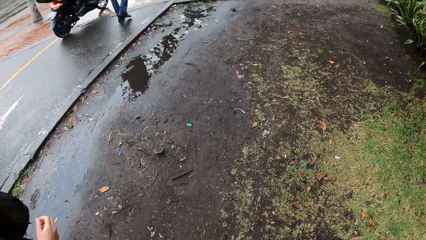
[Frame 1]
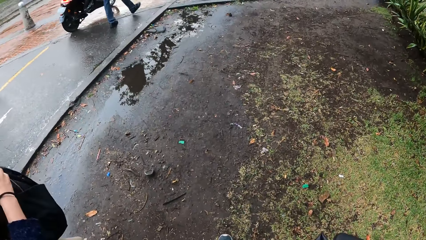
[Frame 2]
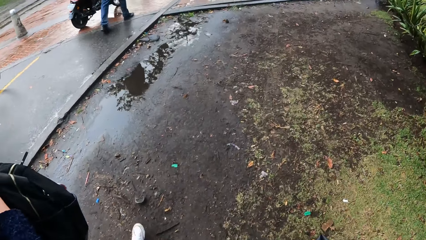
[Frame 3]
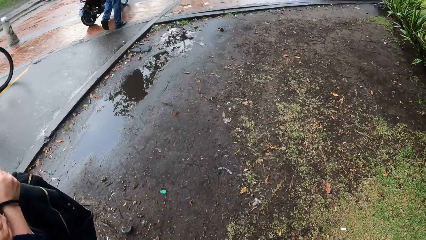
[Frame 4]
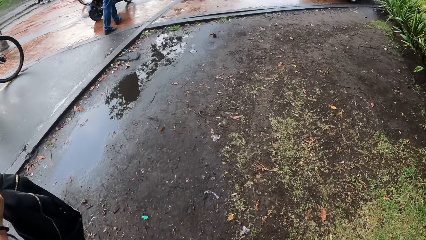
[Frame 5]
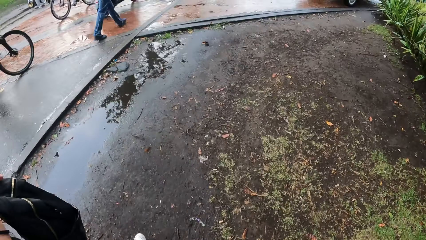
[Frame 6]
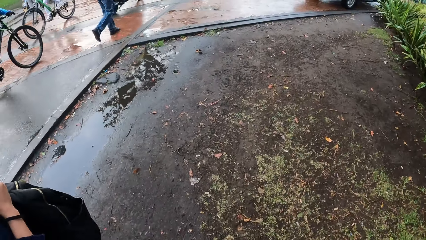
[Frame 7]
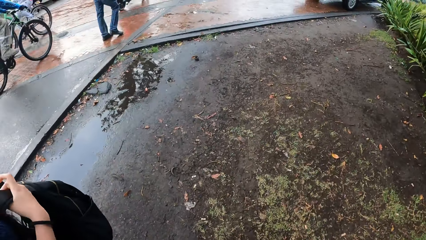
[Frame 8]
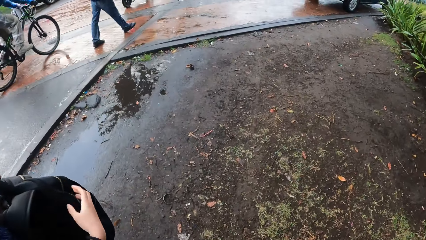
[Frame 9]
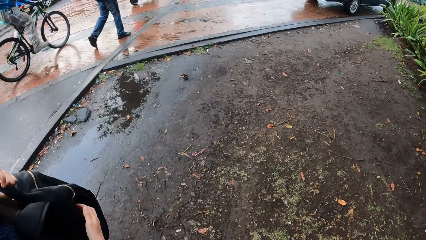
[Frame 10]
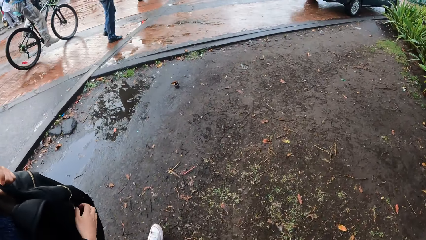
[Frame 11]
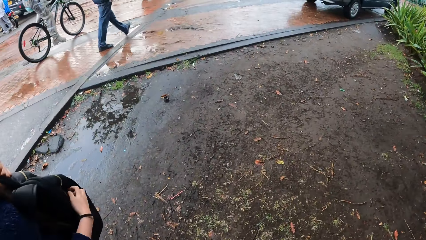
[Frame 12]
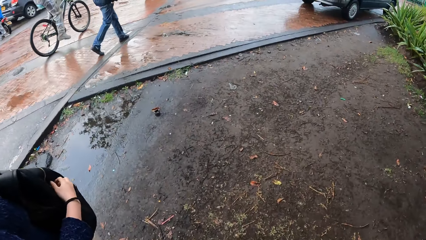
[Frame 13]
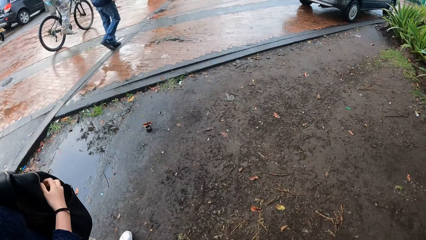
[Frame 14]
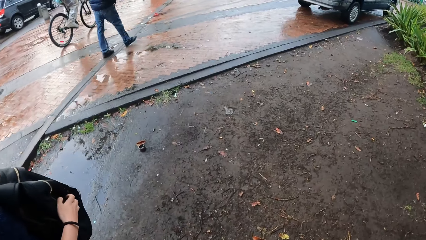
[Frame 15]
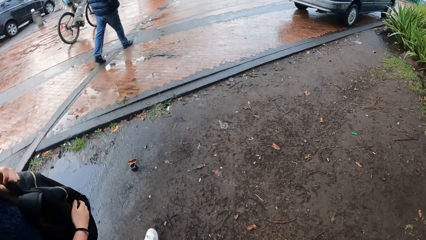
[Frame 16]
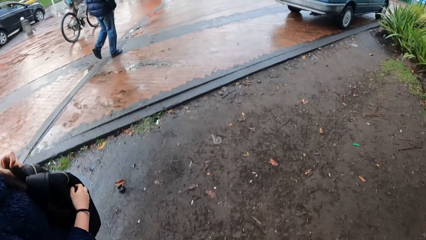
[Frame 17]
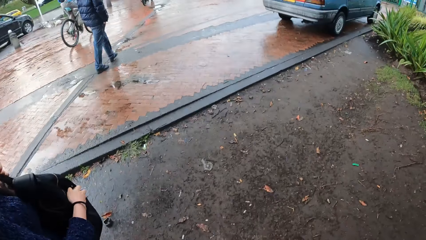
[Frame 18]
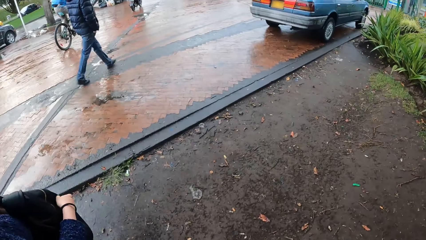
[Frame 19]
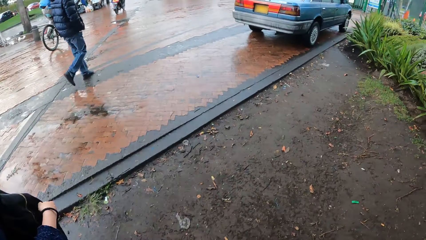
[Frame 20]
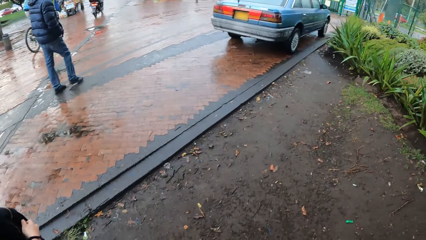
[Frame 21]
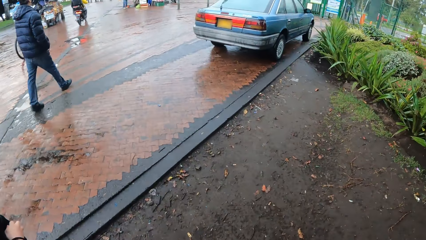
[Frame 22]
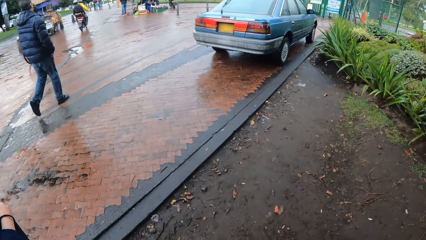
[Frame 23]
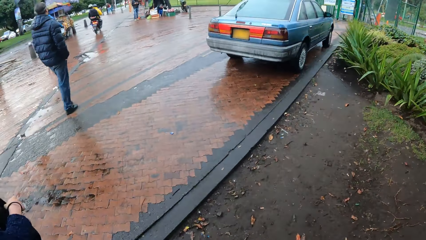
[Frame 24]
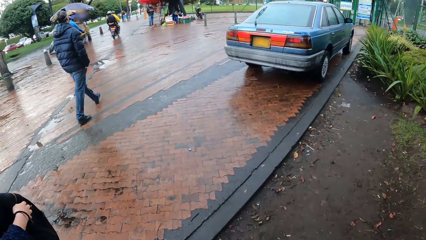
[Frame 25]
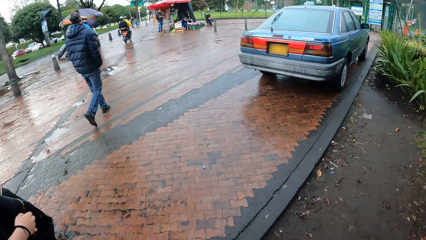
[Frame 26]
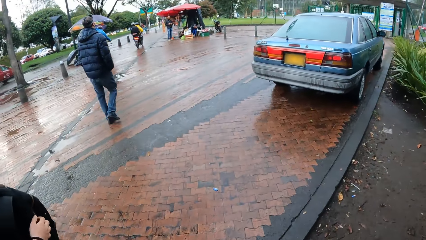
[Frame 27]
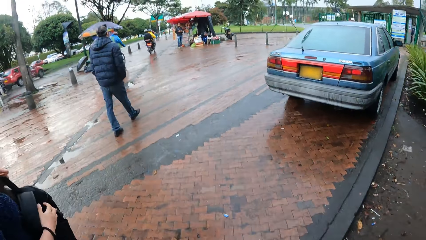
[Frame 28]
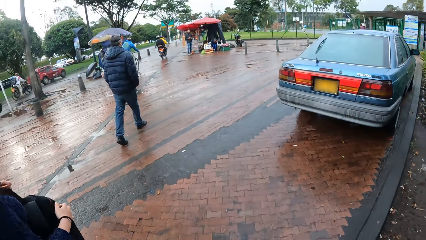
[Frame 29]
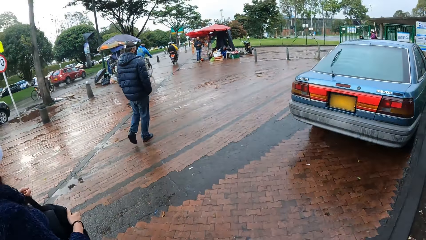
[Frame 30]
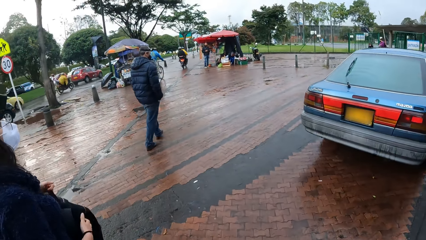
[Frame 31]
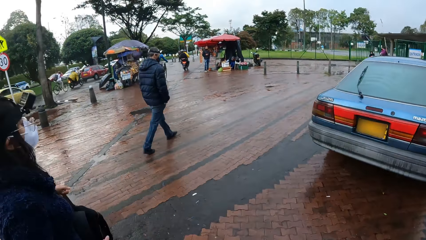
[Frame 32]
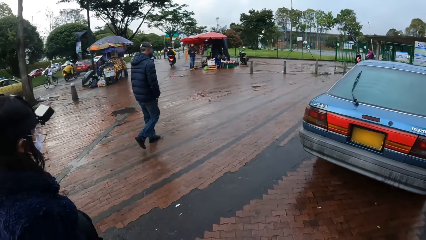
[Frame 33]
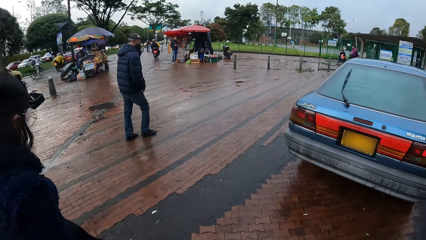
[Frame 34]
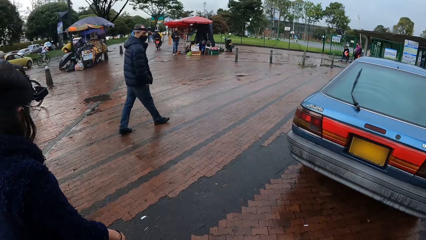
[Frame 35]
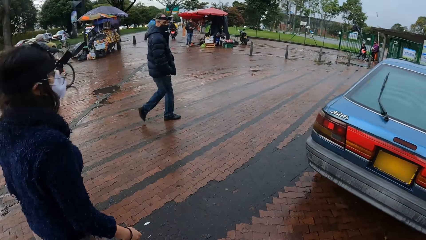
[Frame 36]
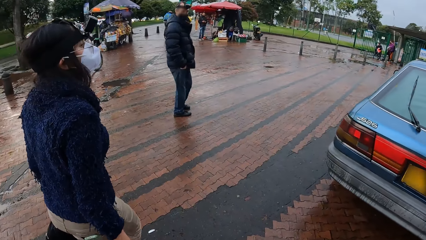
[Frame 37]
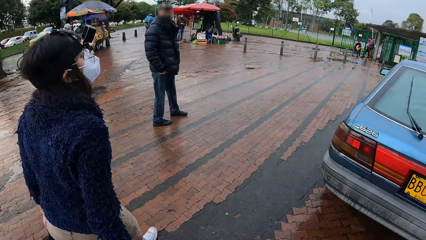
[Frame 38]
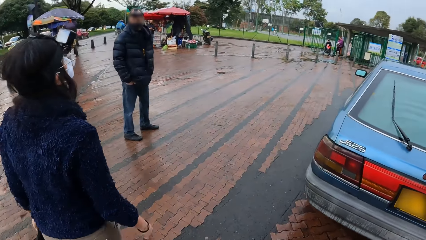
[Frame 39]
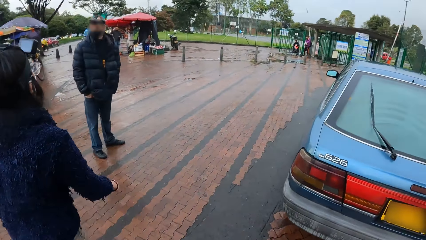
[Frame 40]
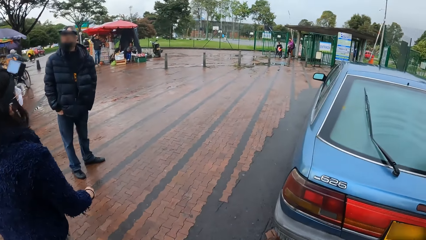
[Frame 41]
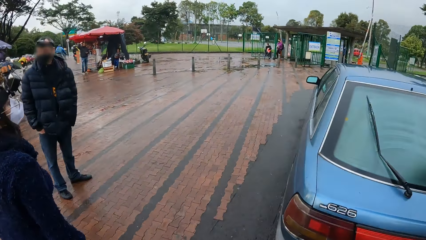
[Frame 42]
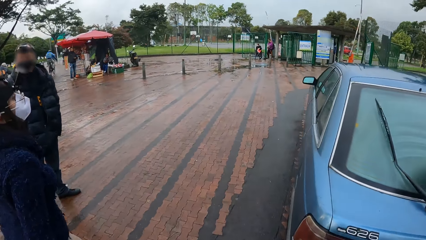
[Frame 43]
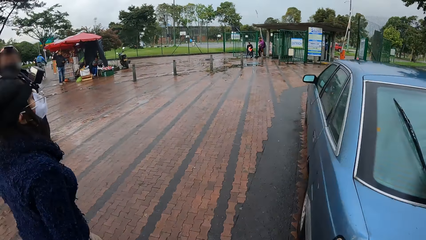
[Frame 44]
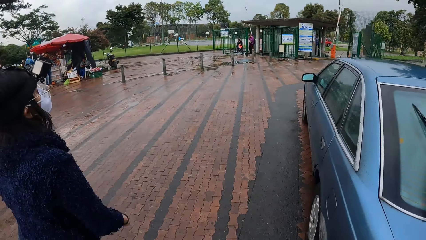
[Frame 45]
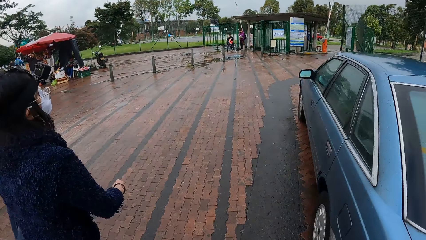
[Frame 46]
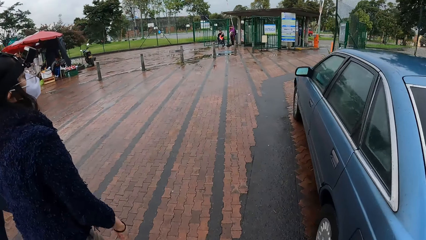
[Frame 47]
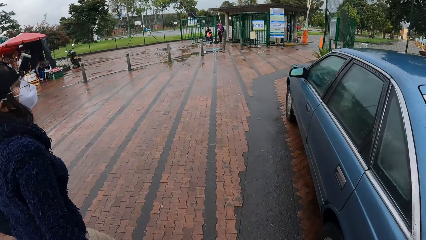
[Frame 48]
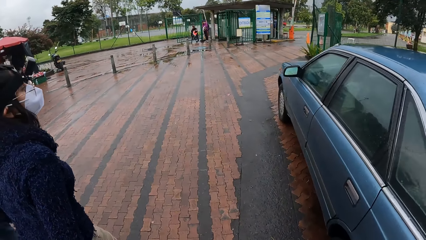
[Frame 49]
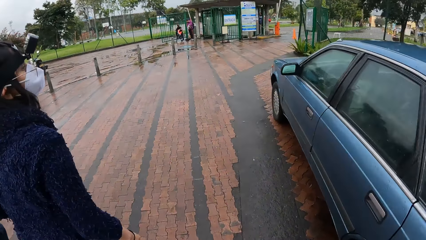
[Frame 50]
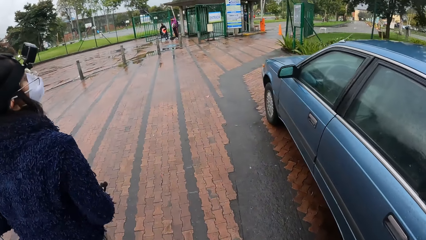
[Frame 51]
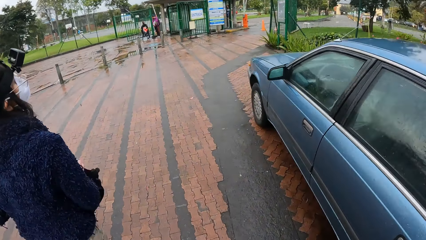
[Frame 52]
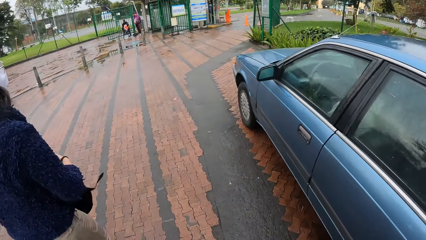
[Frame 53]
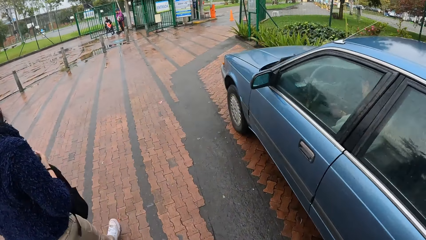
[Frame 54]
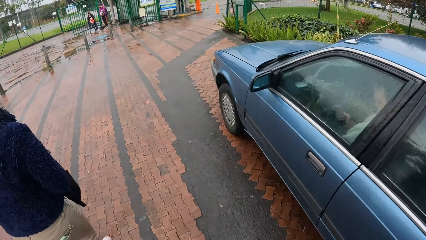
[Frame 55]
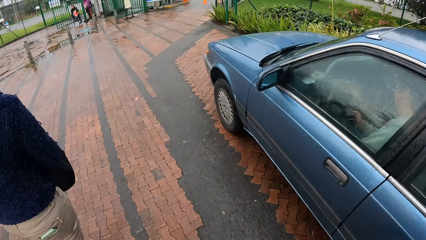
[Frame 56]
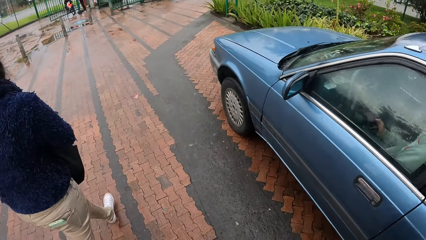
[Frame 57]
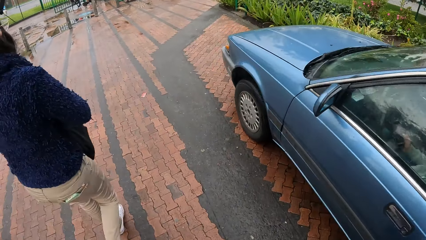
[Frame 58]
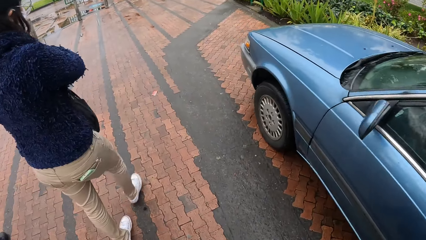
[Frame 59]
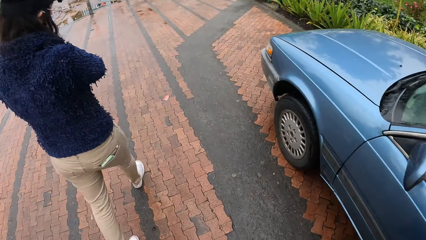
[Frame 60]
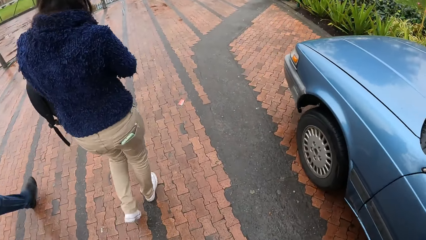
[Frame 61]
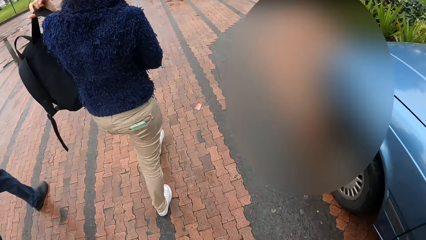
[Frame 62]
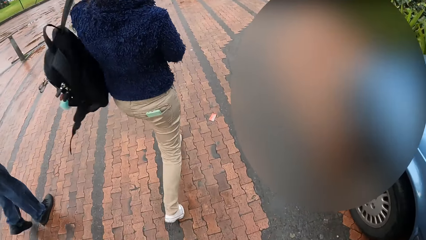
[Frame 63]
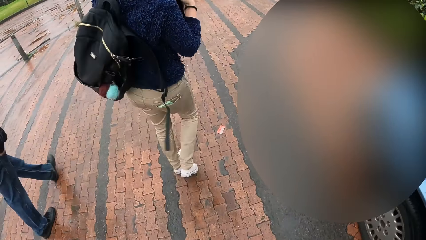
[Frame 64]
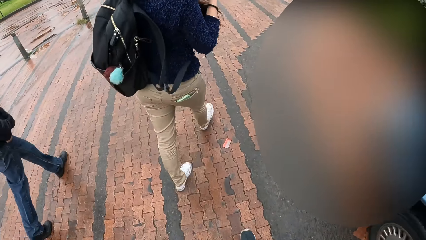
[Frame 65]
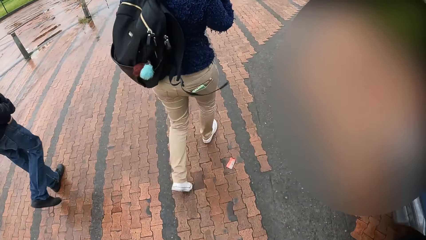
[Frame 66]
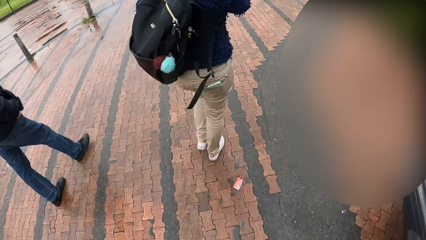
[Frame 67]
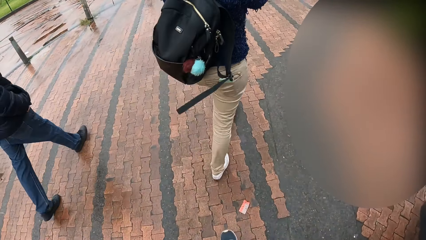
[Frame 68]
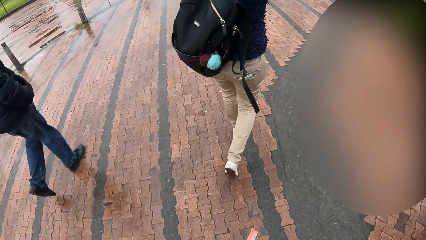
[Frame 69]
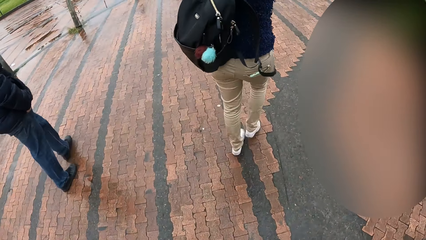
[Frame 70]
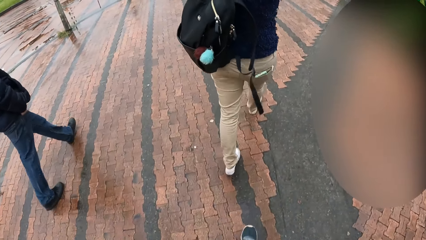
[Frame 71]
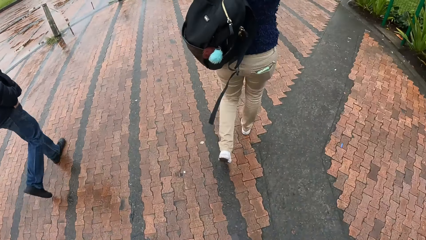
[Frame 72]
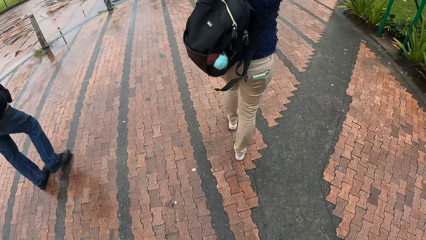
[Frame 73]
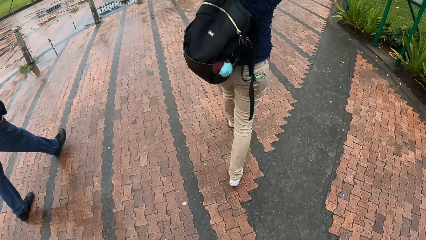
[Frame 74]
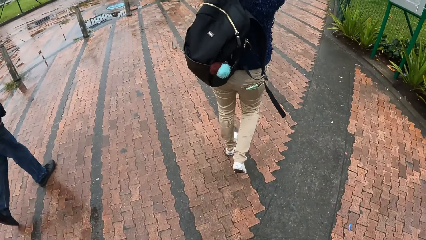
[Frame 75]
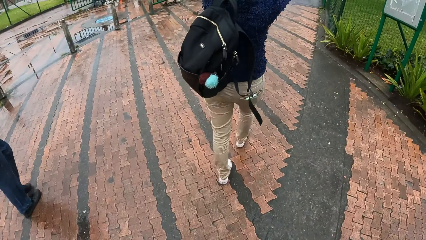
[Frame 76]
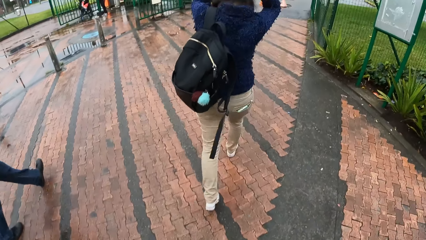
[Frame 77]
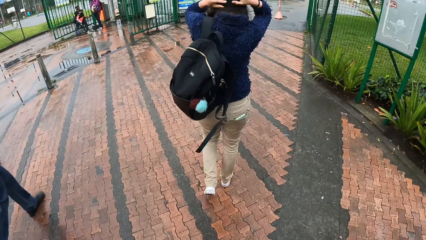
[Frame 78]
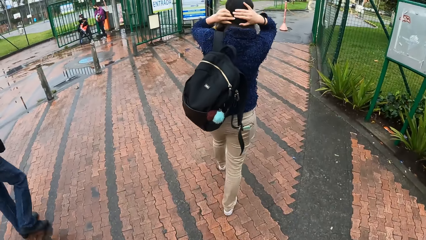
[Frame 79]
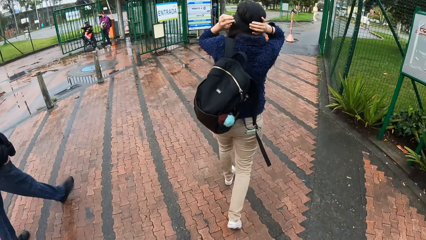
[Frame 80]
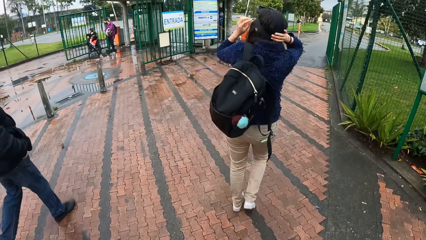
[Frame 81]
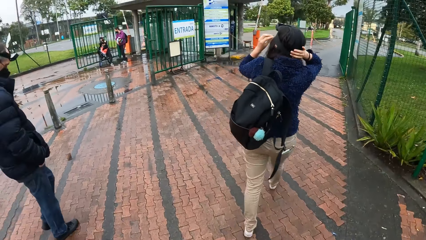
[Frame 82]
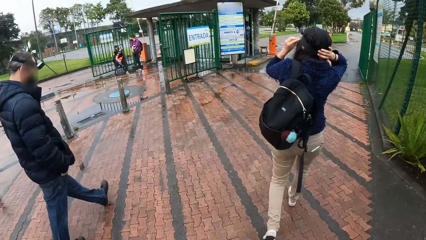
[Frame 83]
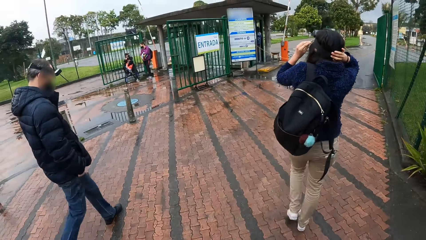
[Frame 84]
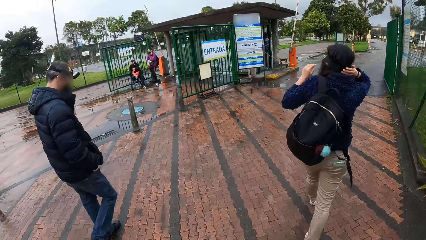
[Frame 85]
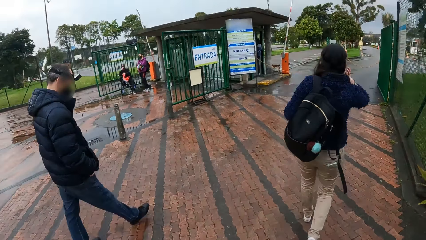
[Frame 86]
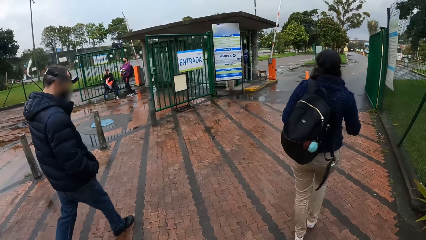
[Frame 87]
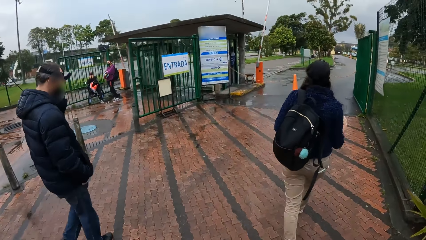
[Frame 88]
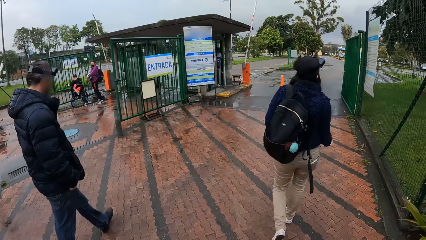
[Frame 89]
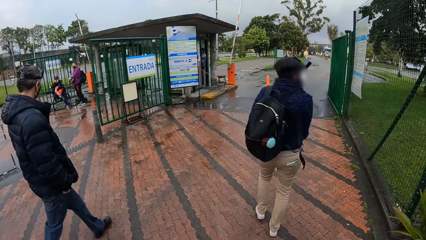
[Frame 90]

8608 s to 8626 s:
The woman places her right hand on a backpack on her body. The camera wearer walks on the slab. The woman places her right hand on the backpack on her body. She wears the backpack on her back with her left hand. She rubs her hands on her hair.
